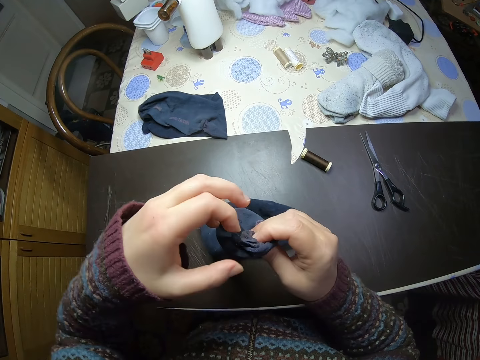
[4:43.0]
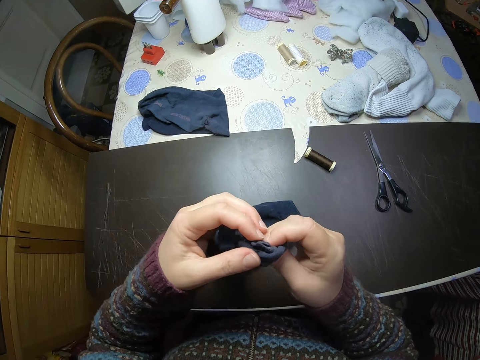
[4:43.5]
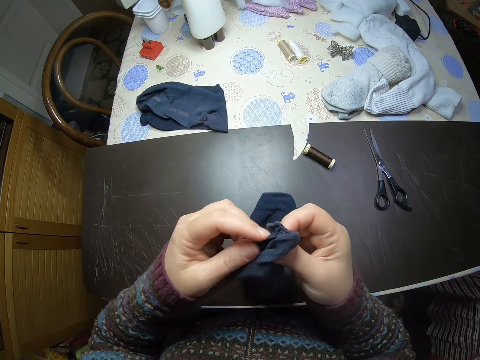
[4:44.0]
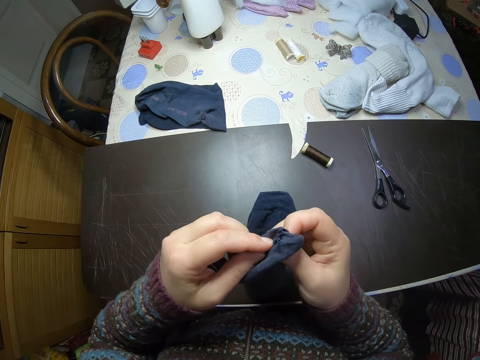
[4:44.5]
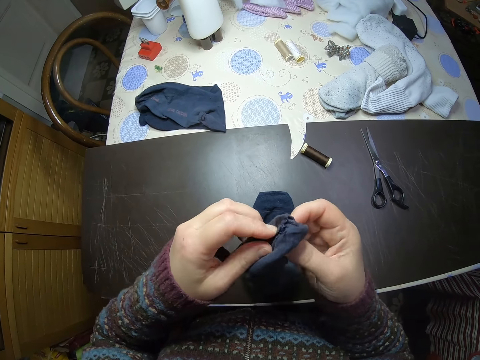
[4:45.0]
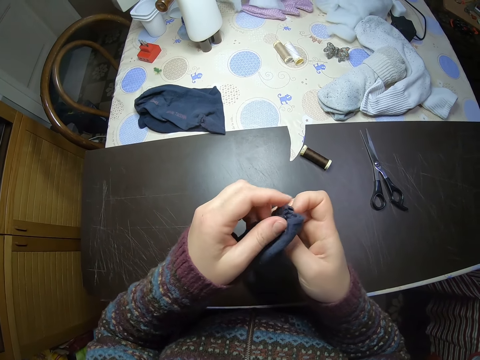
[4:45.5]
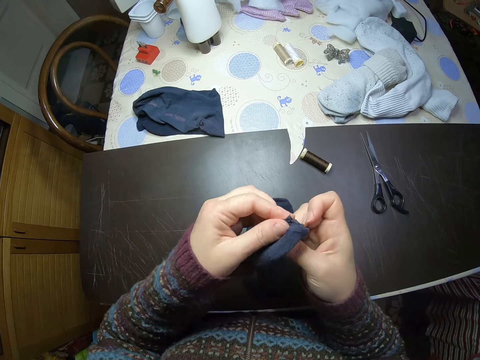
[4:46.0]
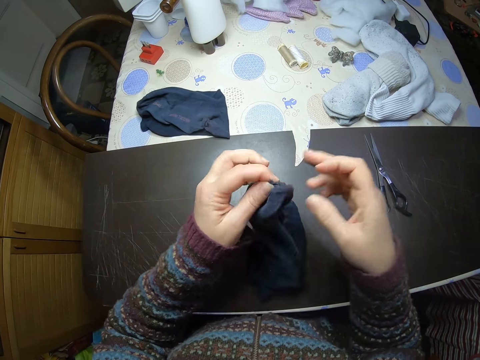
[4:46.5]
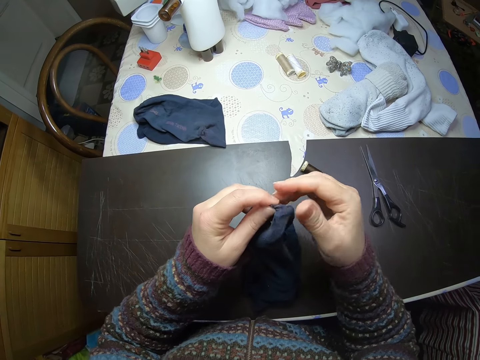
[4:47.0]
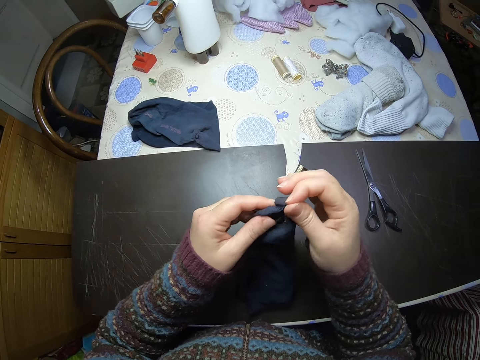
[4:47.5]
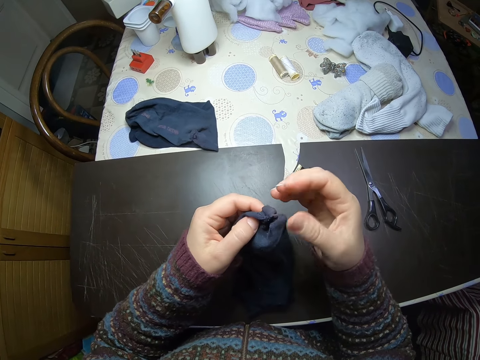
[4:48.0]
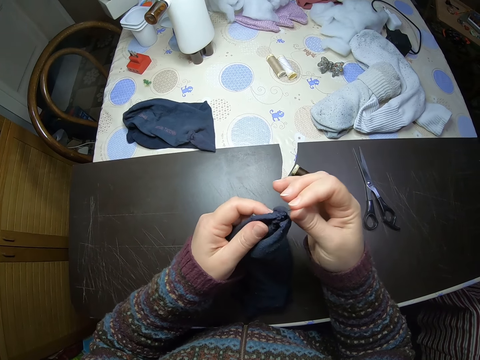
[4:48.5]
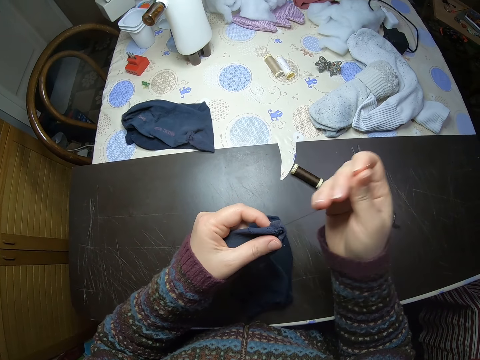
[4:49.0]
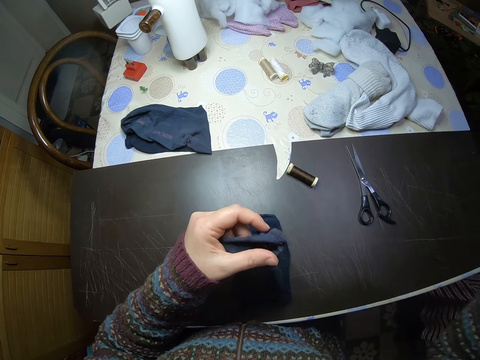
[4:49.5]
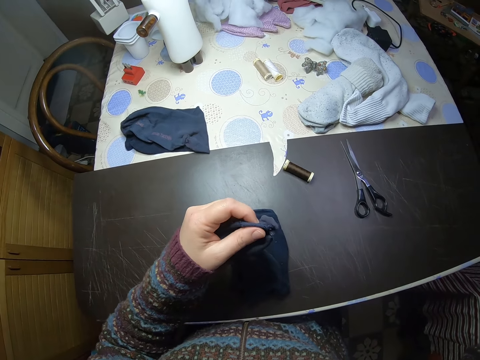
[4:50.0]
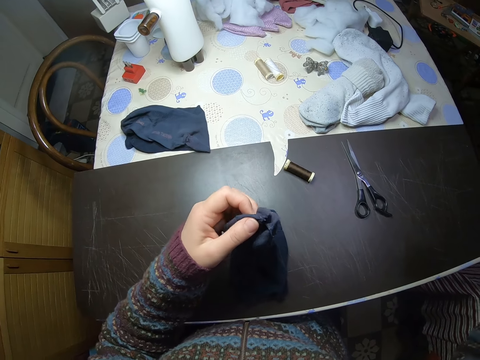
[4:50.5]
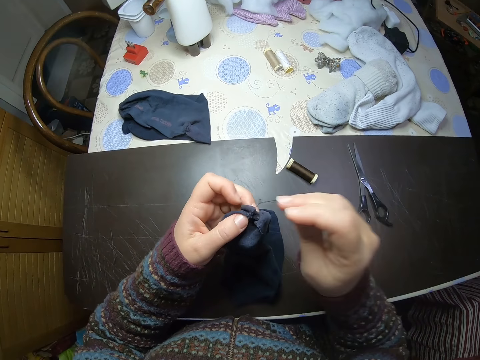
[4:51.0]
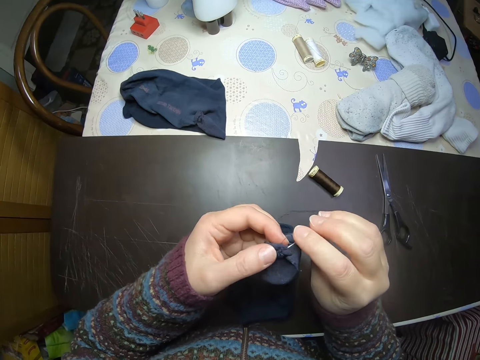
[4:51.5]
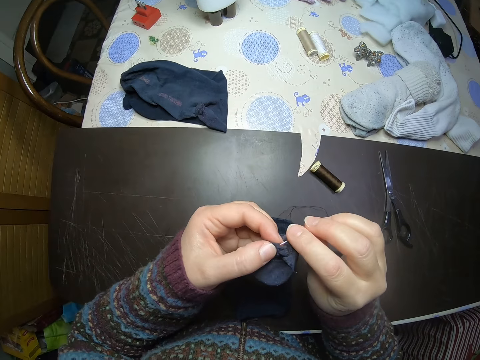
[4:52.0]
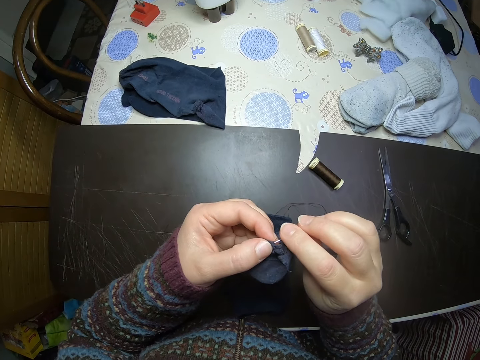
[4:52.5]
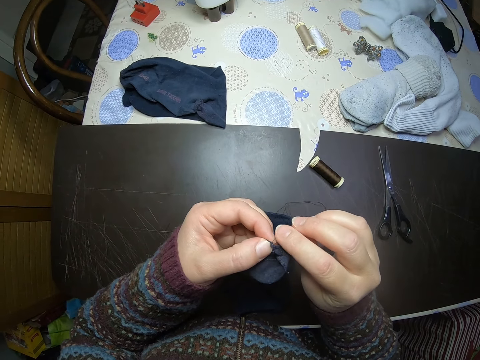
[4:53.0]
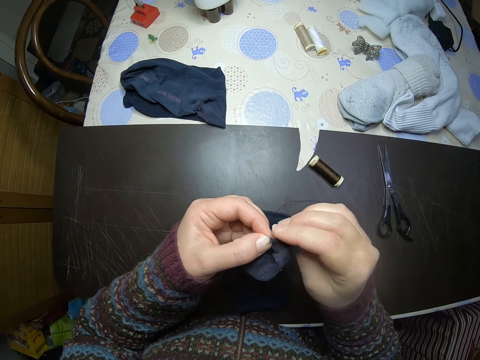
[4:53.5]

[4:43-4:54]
The camera wearer adjusts the socks. They pull the needle. They sew the sock with the needle. They insert the needle.

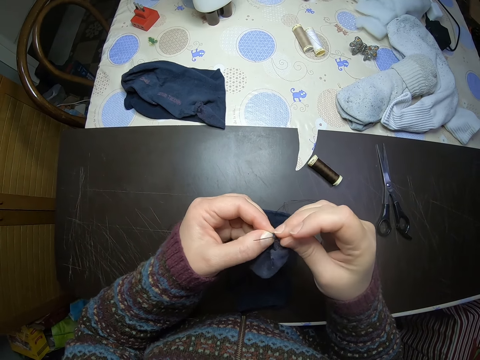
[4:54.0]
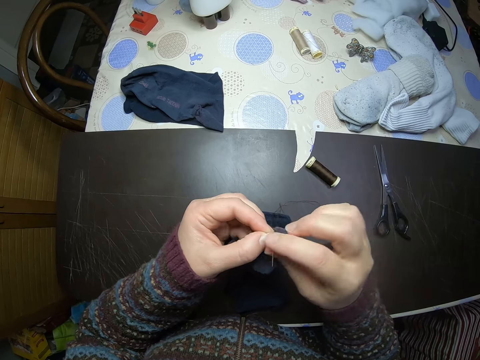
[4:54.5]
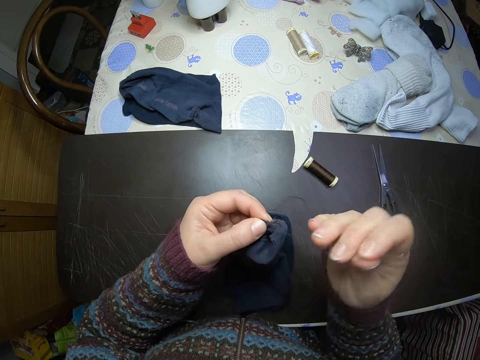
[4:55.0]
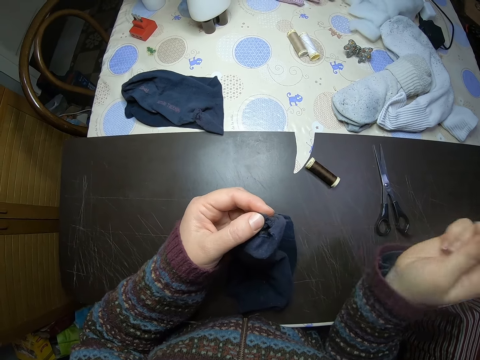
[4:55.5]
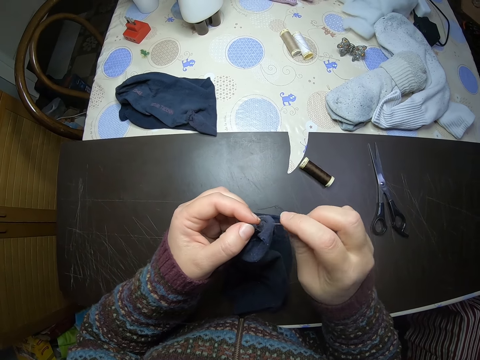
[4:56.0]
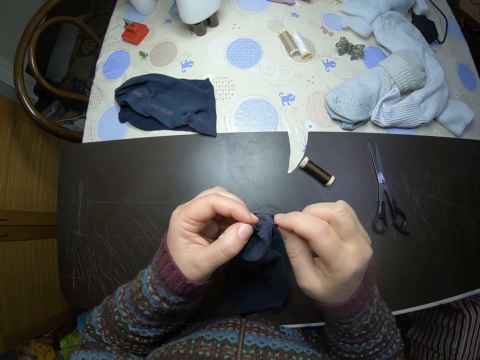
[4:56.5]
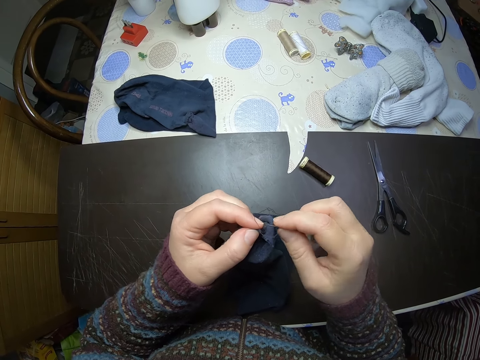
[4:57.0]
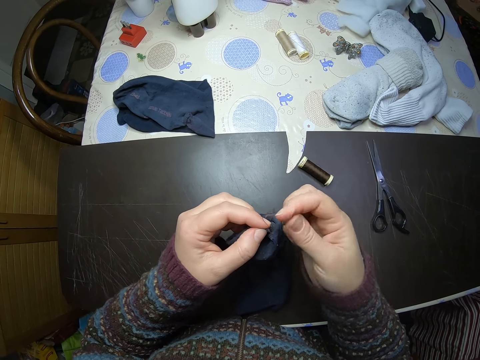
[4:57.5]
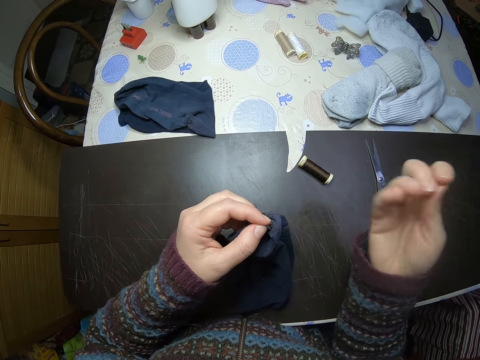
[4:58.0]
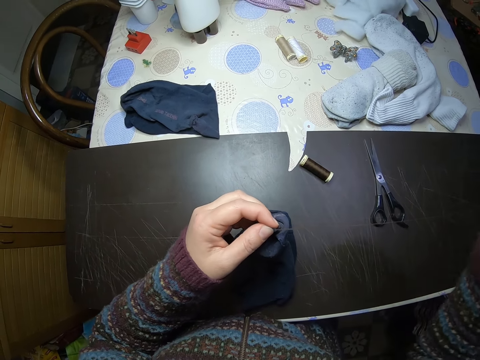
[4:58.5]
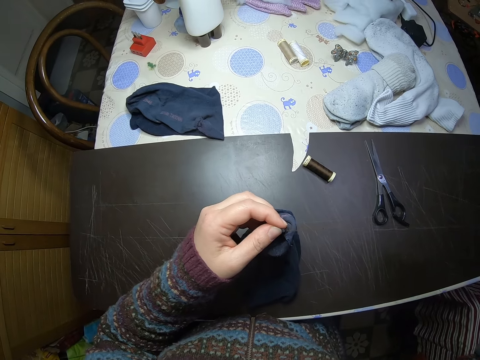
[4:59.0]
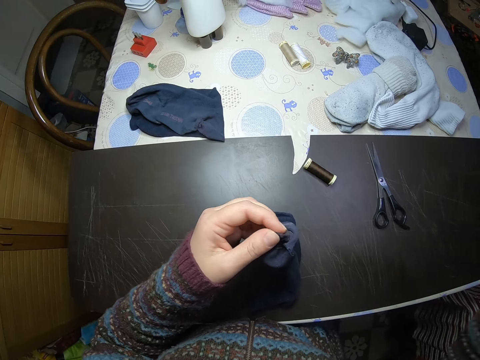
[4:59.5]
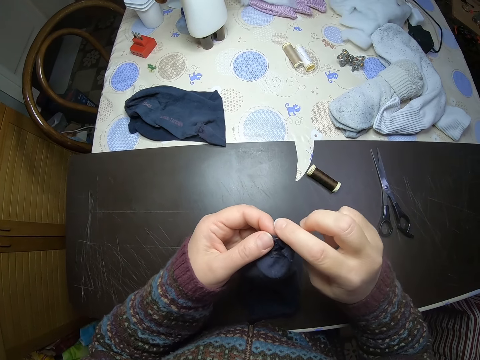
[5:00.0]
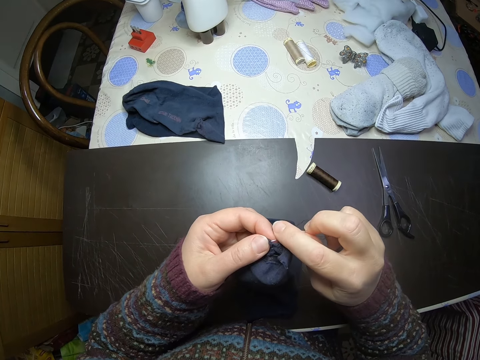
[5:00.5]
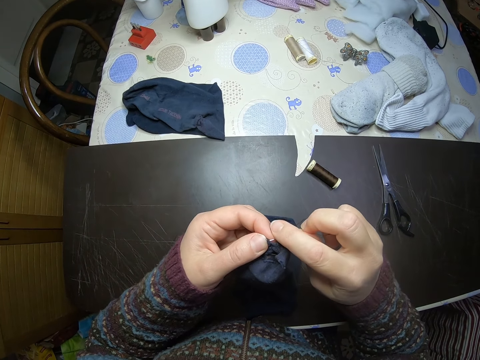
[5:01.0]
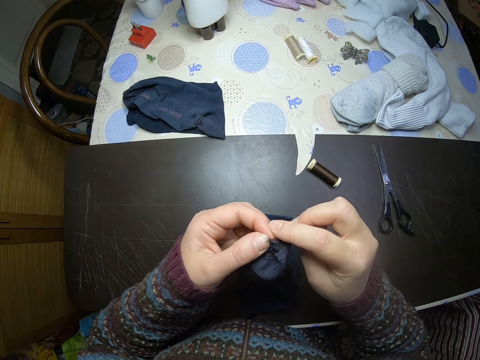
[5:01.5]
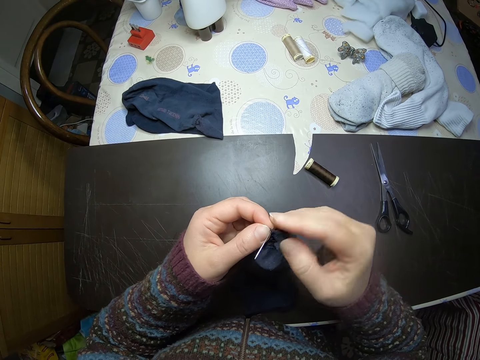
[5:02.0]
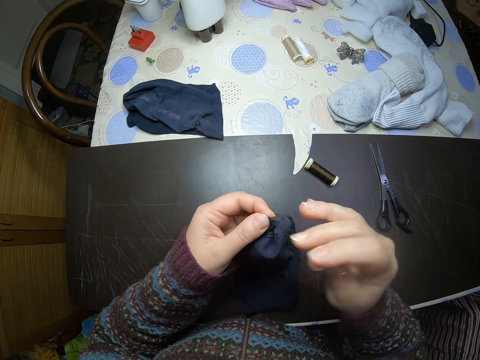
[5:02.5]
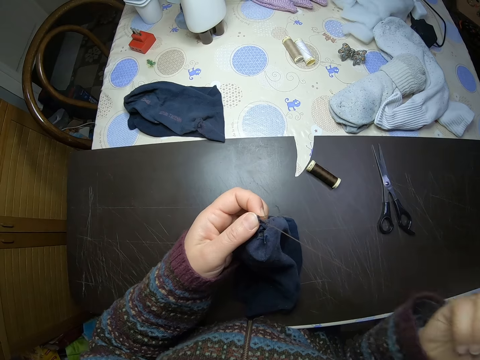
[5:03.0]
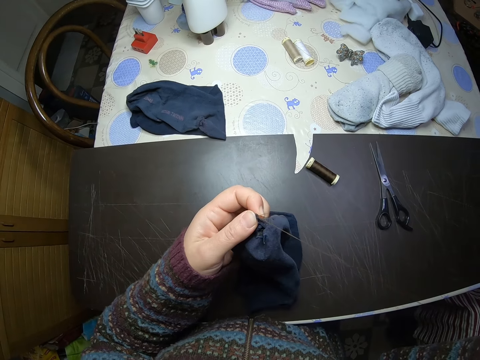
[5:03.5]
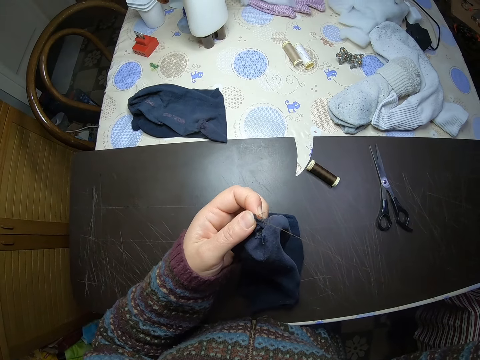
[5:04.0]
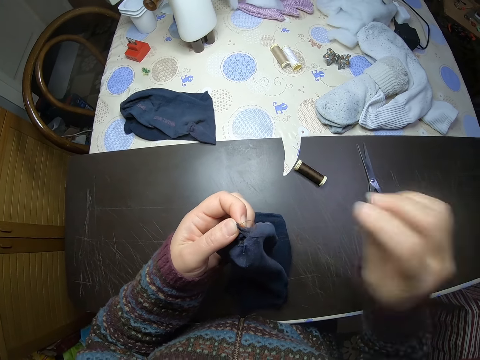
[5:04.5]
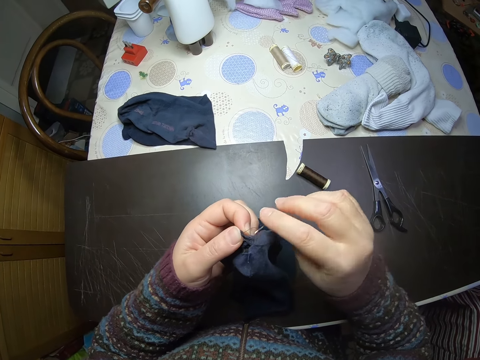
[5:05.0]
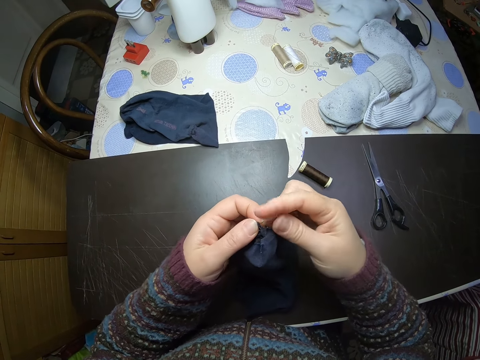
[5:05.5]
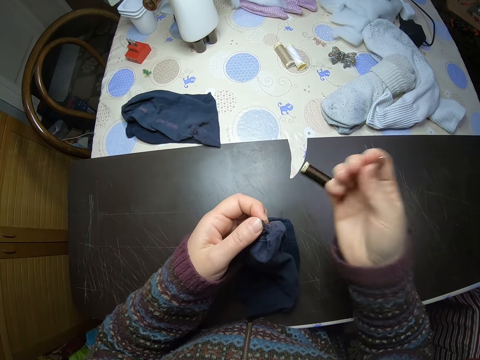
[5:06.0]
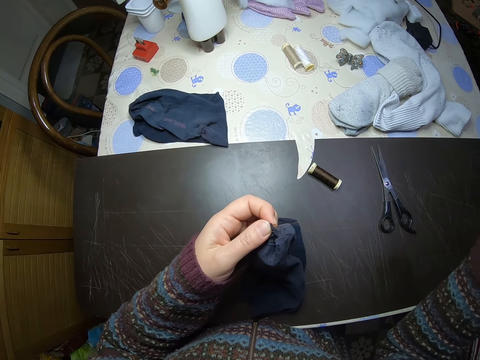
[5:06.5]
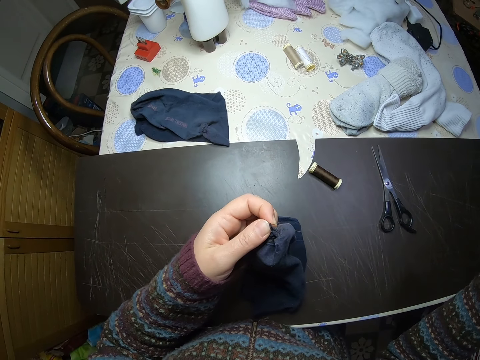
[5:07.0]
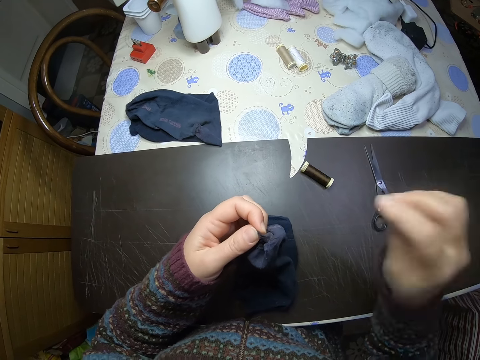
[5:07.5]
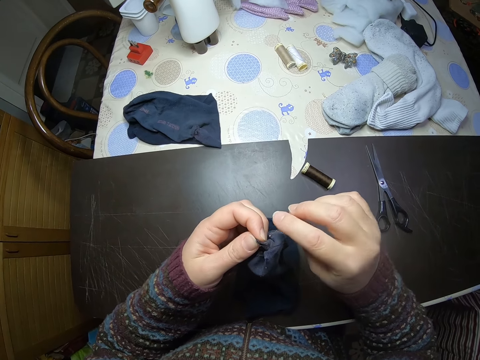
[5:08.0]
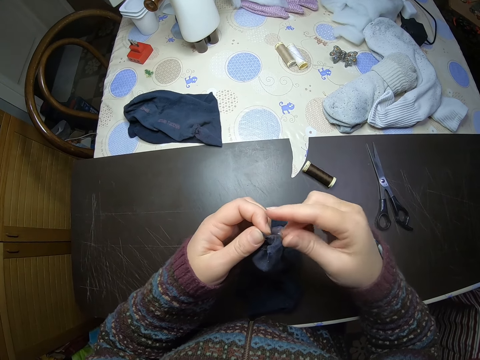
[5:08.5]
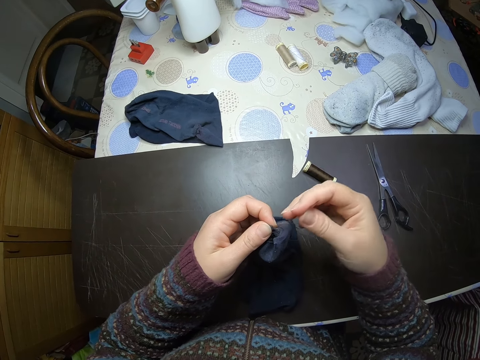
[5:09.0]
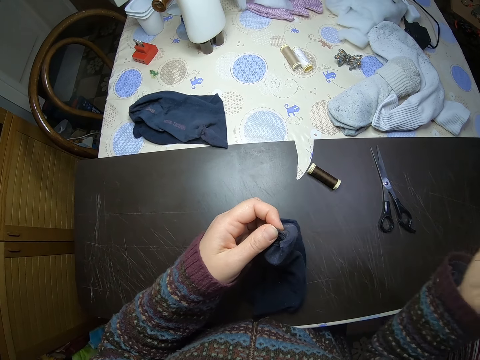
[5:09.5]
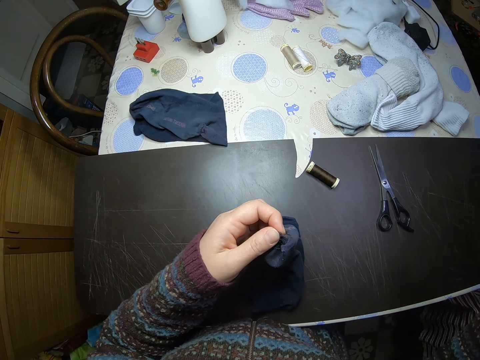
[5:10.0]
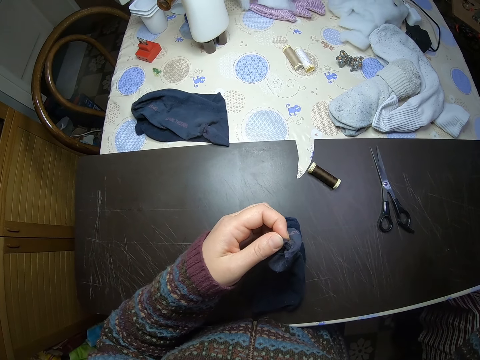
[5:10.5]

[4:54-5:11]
The camera wearer pulls the needle. They insert the needle. They pull the needle. They insert the needle. They pull the needle. They insert the needle. They pull the needle. They insert the needle. They pull the needle.
